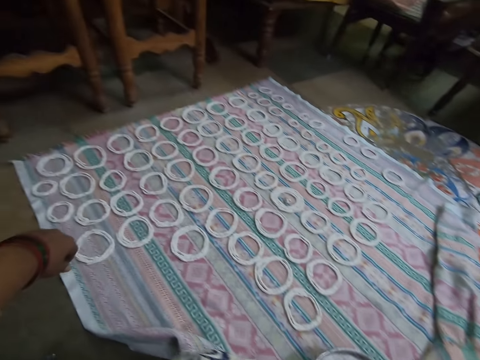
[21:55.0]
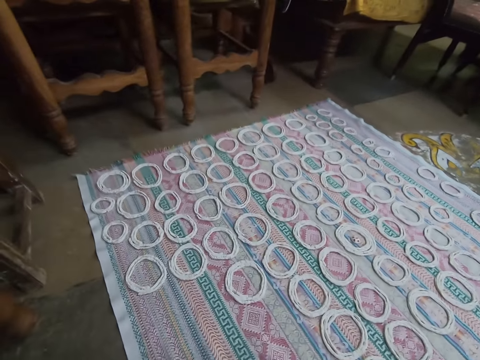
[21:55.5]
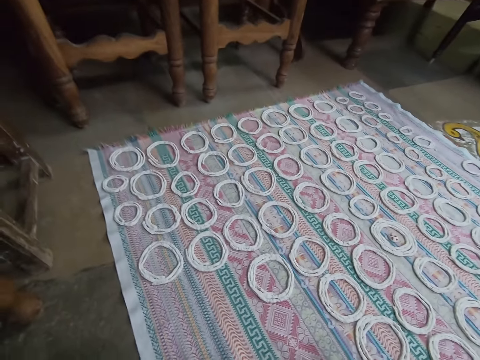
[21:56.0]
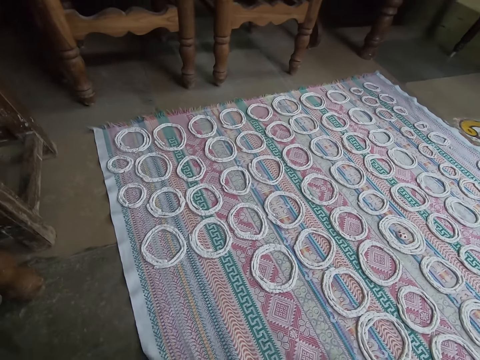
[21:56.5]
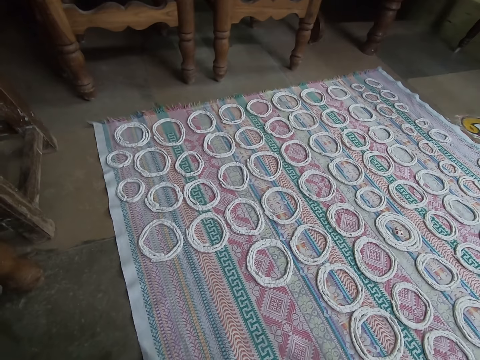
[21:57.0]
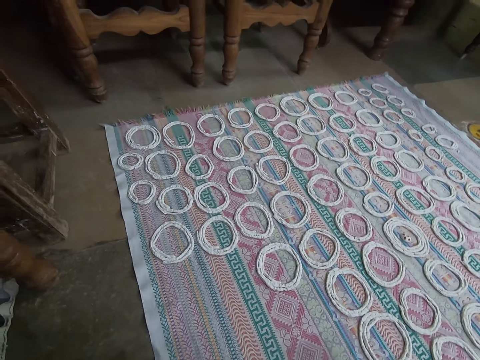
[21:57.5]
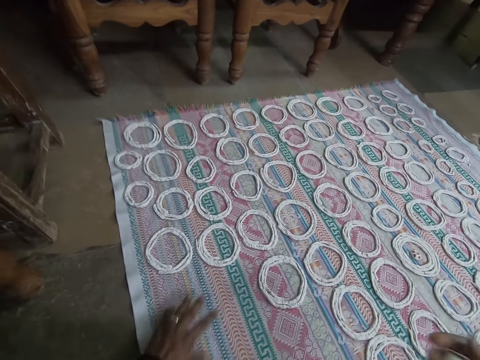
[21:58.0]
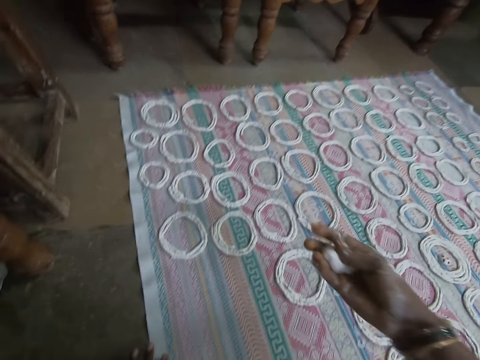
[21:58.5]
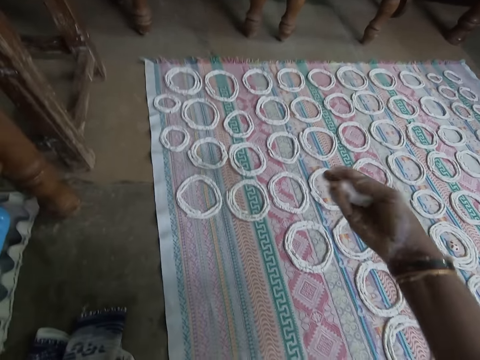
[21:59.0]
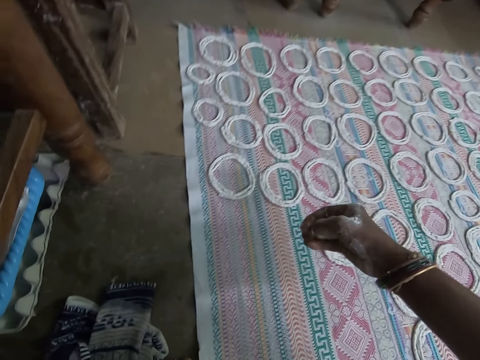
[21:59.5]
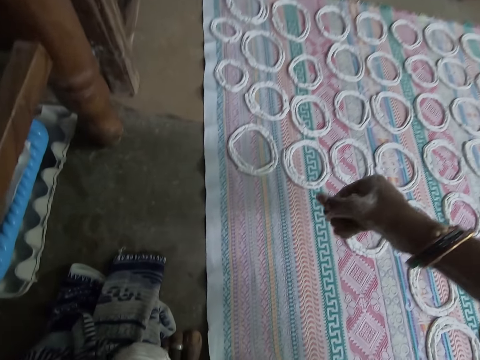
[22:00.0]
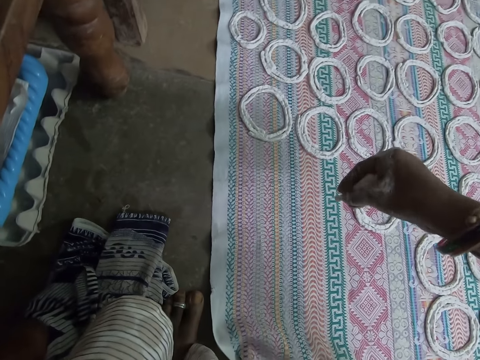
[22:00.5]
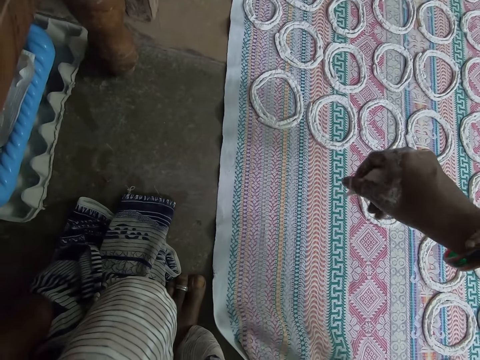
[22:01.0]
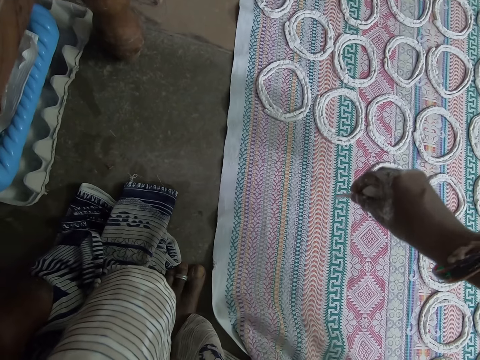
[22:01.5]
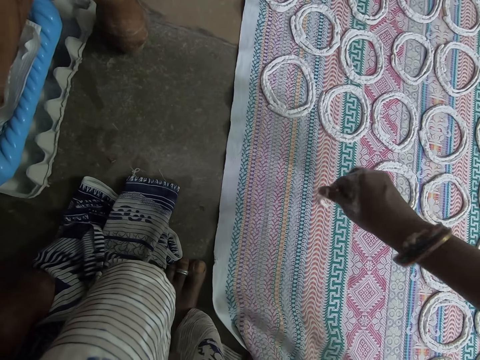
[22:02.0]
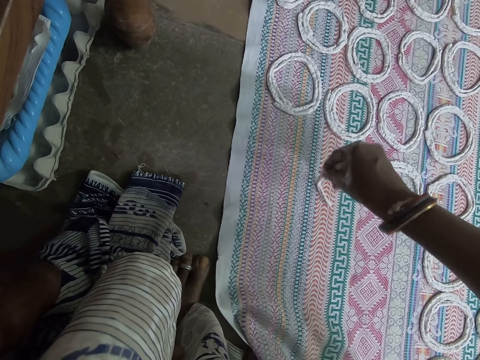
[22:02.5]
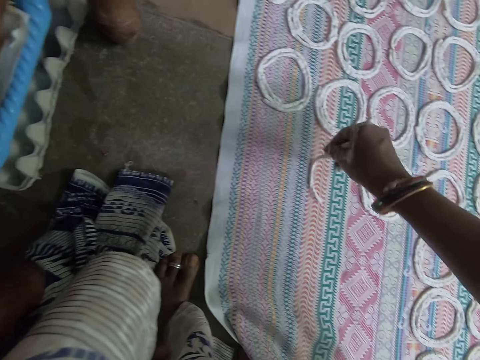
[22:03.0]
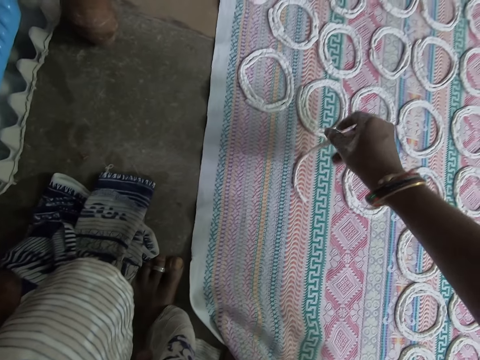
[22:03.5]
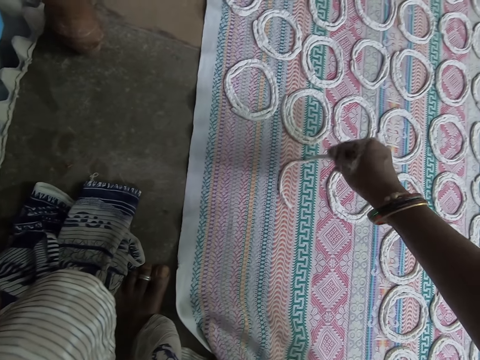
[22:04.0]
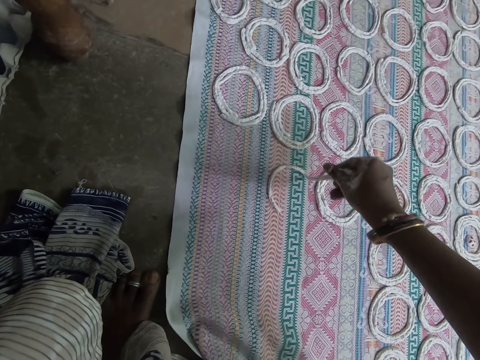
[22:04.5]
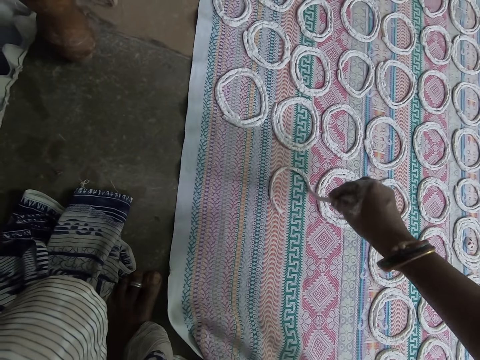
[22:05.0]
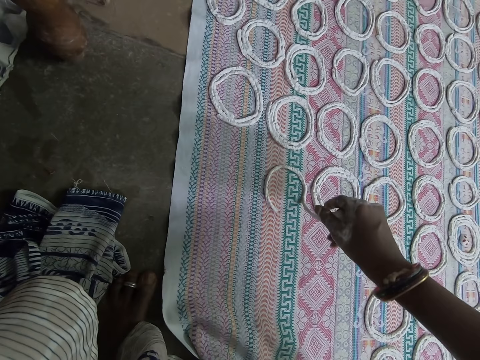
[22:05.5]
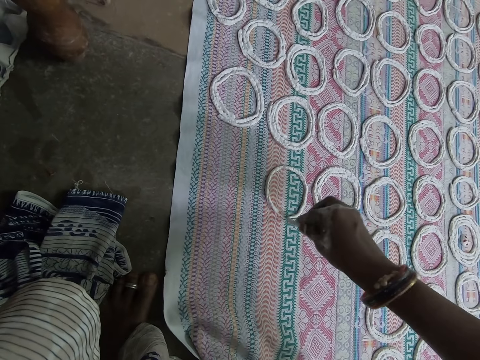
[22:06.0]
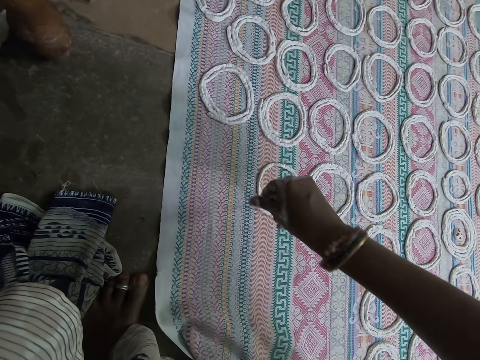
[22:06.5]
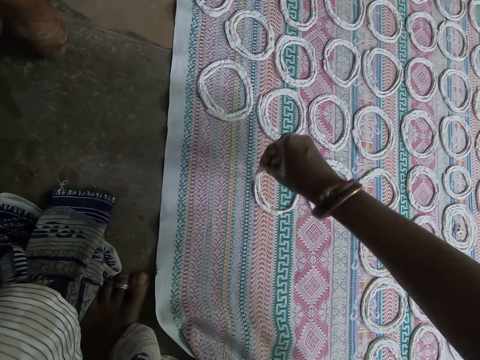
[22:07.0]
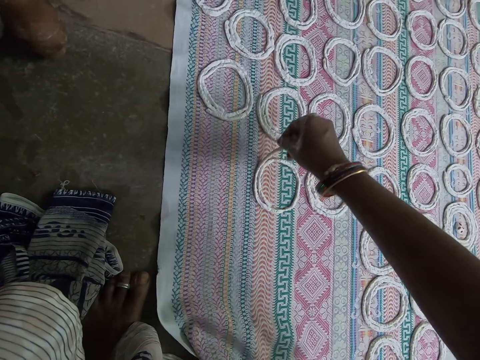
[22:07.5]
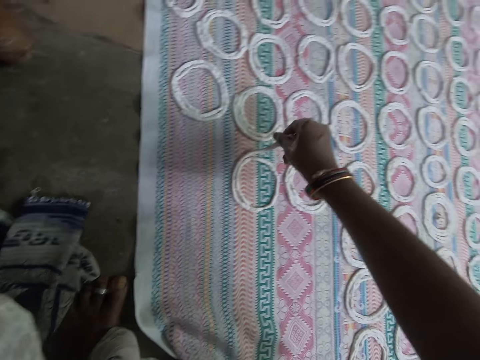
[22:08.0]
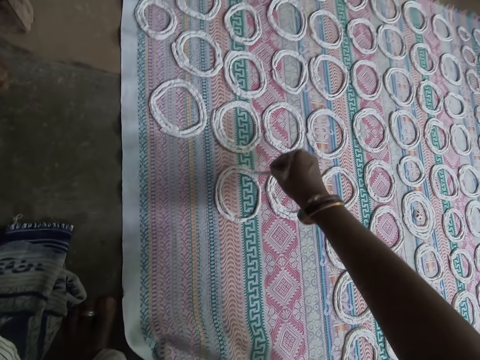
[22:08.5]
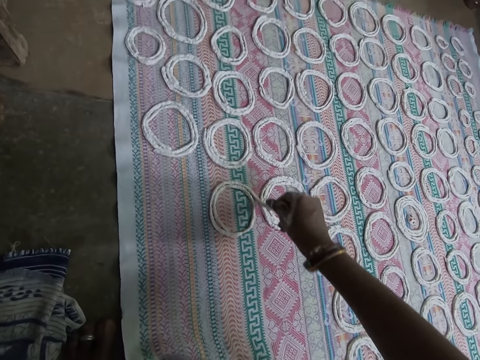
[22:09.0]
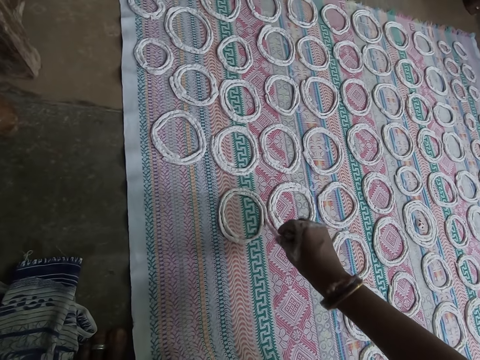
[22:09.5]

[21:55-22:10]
The camera wearer points at the dough. They pull his hand backwards. They move her hands on the mat. They press the murukku snack paste in her right hand. They rotate the dough. They make shapes out of the murukku snack paste in her right hand on the mat on the floor.

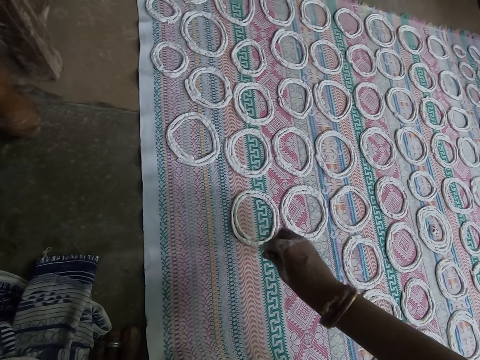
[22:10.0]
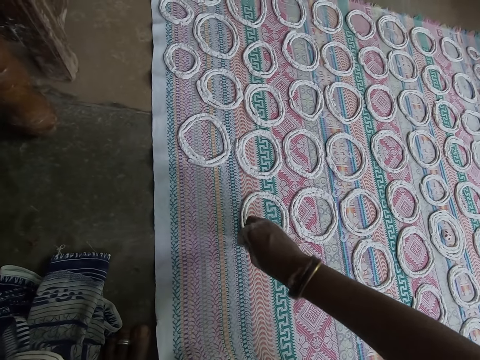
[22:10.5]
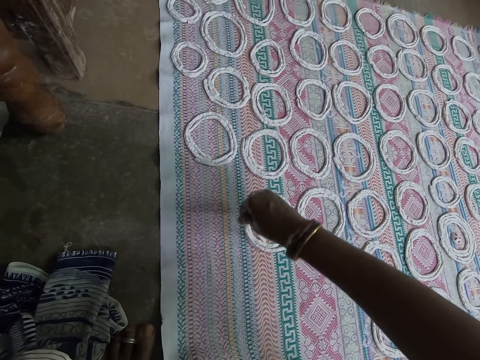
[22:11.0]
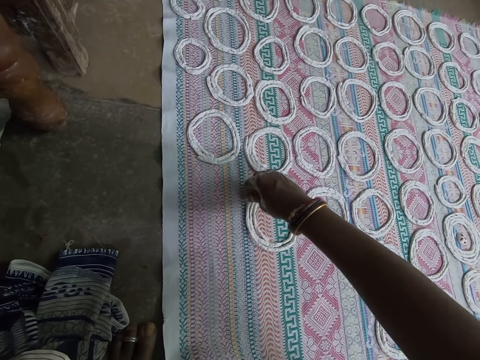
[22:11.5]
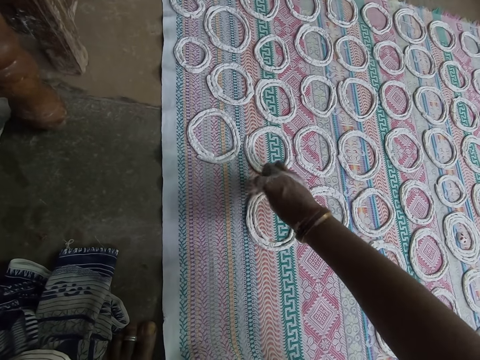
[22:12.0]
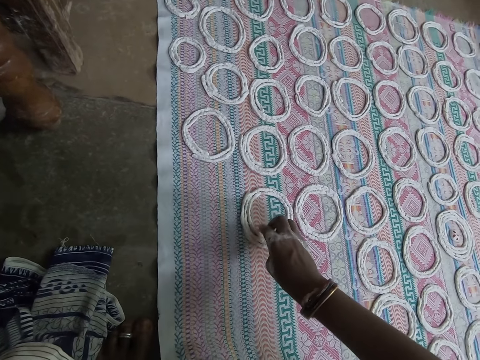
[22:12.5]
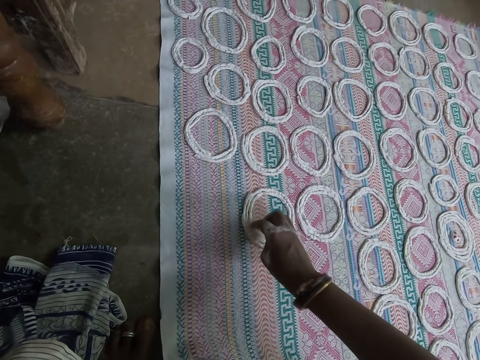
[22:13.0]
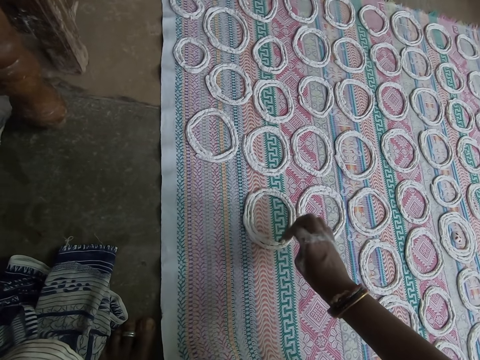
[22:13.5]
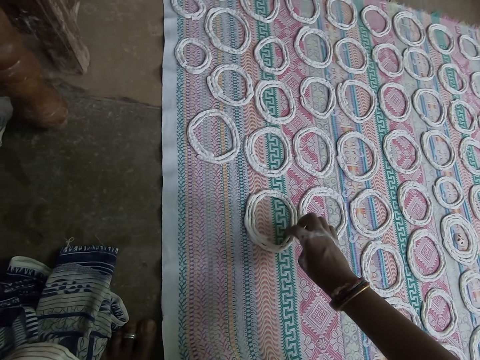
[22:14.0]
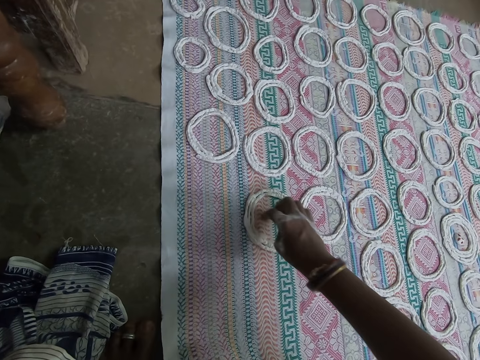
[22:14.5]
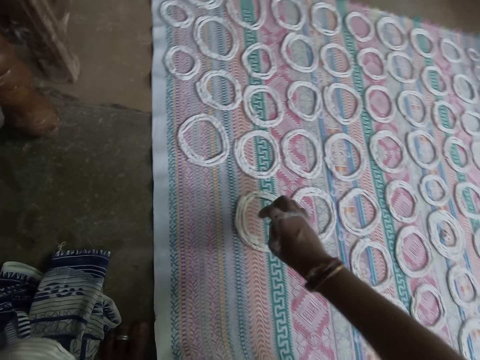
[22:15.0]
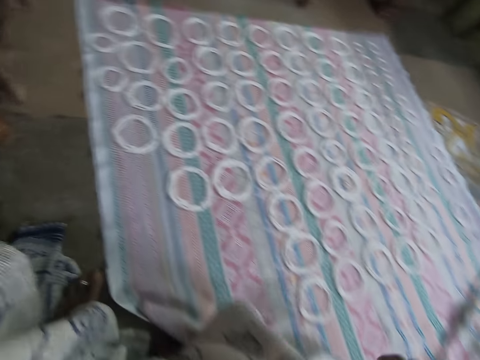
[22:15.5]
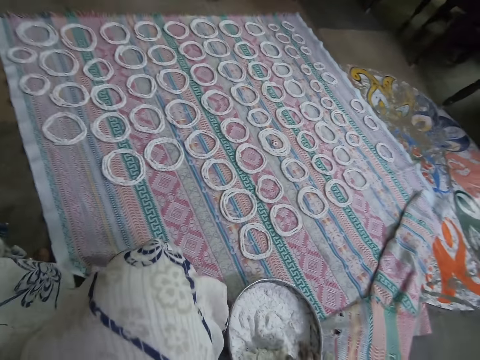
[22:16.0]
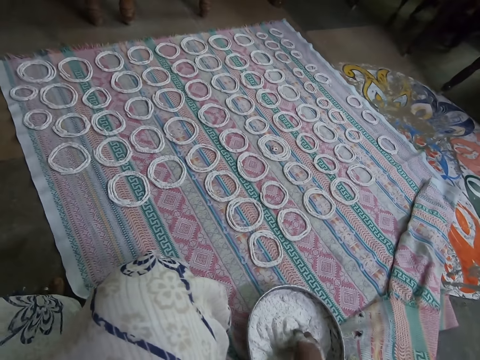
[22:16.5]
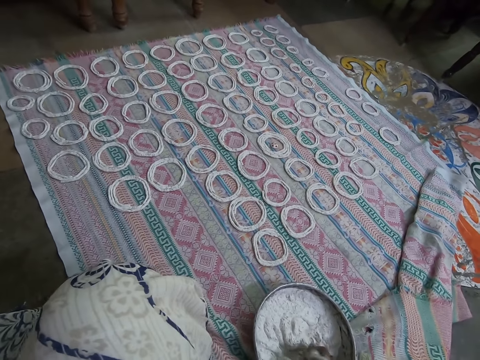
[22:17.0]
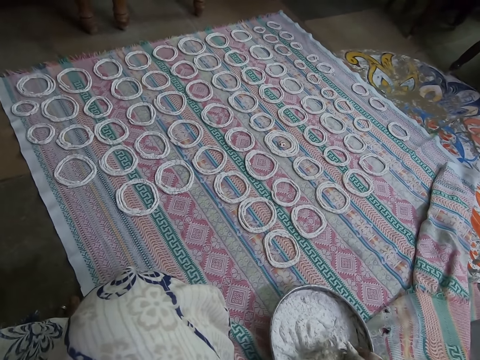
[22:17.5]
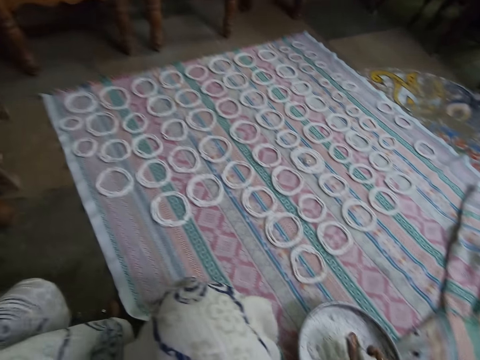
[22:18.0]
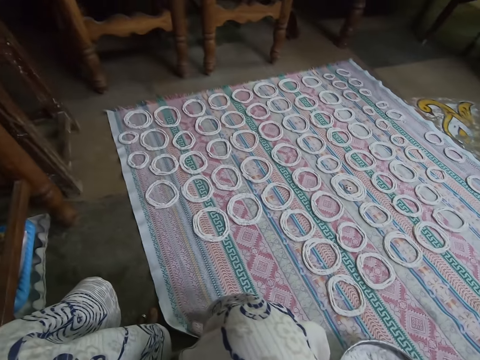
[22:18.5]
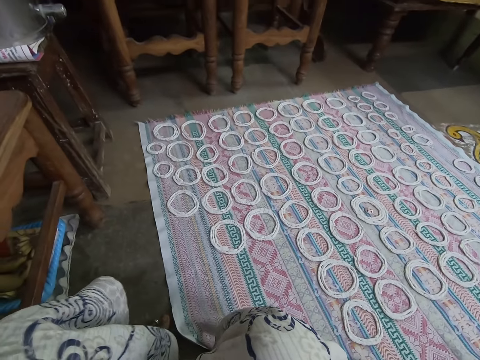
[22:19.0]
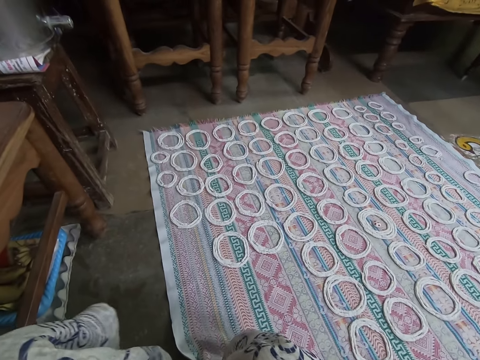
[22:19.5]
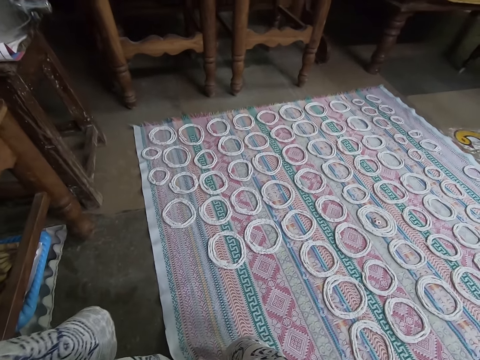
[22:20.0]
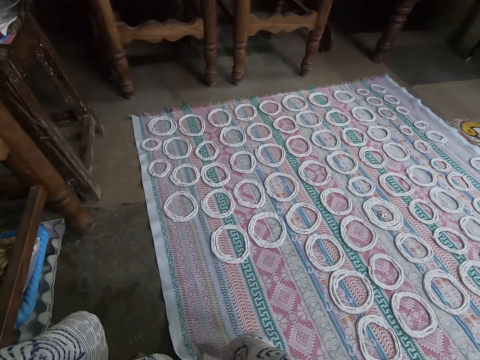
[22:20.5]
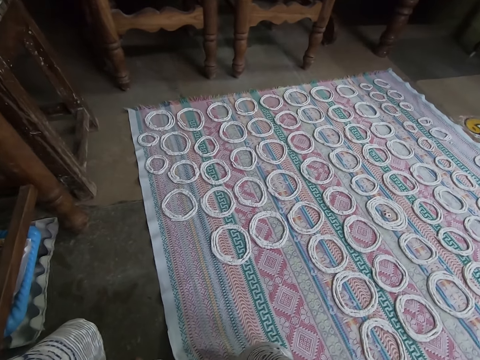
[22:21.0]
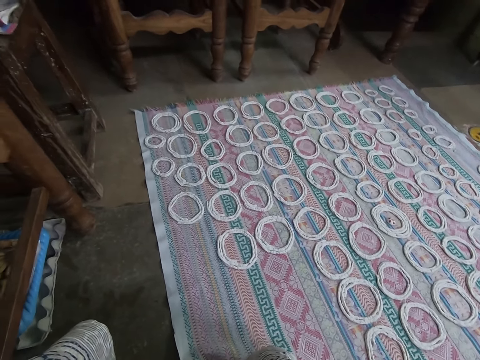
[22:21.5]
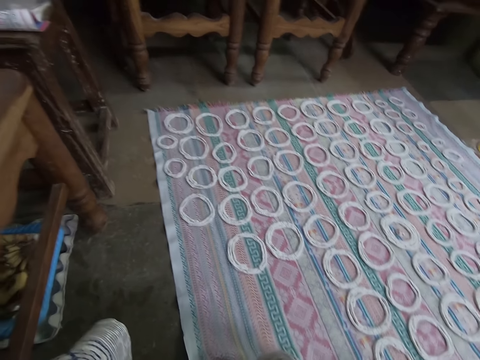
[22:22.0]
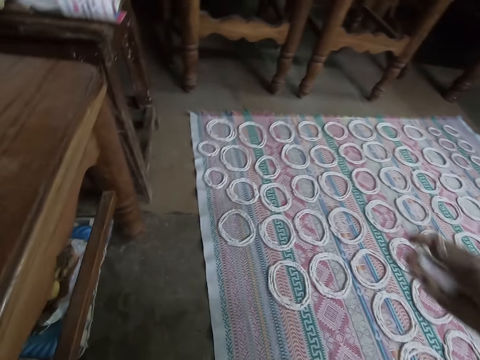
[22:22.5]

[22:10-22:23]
The camera wearer adjusts the rolled murukku snack paste on the mat with her right hand. They hold the dough. They pull his hand backwards. They scoop murukku snack paste from the bowl on the mat with her right hand. They hold the dough. They press the murukku snack paste in her right hand. They knead the dough with his hand.
